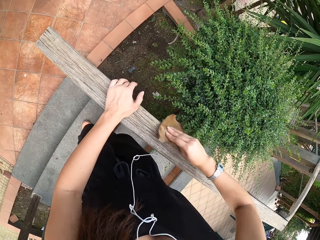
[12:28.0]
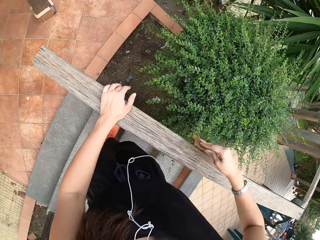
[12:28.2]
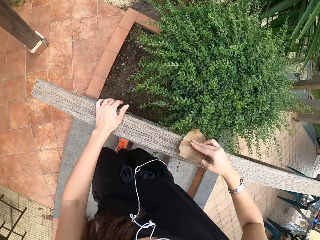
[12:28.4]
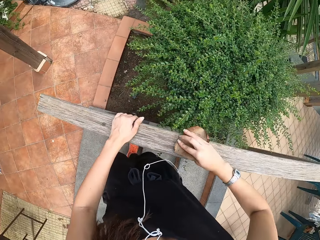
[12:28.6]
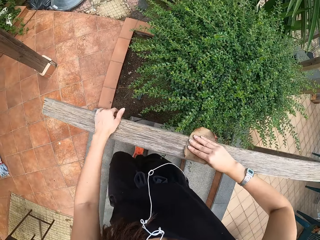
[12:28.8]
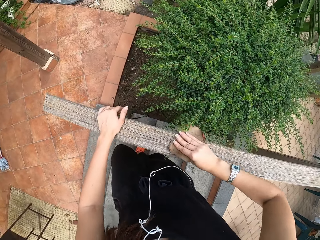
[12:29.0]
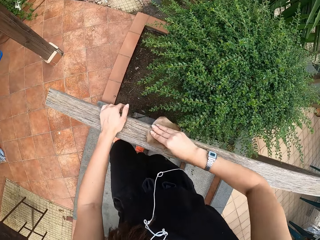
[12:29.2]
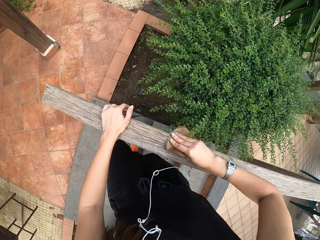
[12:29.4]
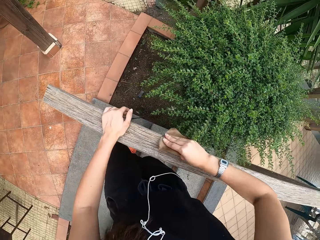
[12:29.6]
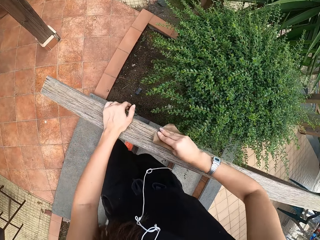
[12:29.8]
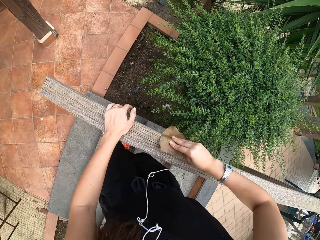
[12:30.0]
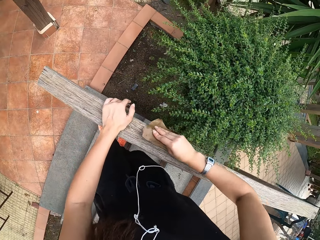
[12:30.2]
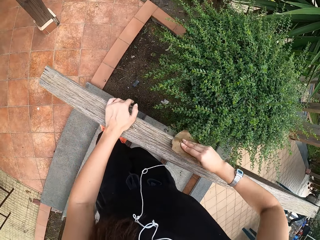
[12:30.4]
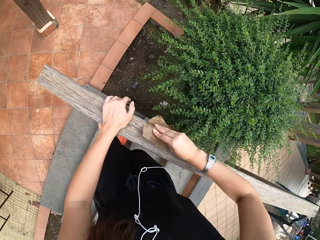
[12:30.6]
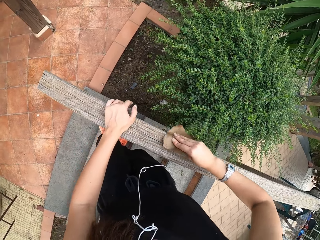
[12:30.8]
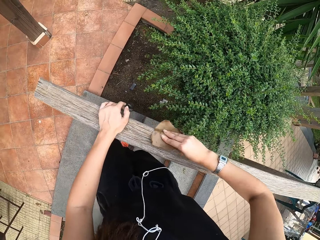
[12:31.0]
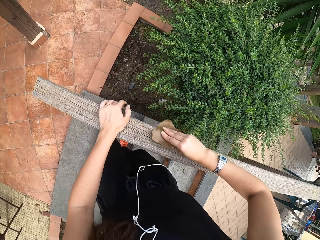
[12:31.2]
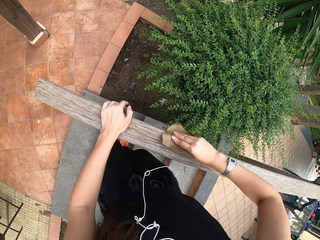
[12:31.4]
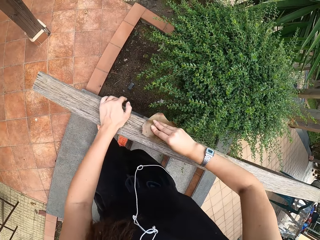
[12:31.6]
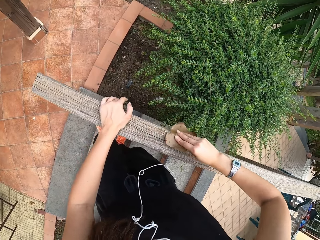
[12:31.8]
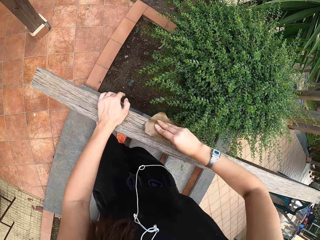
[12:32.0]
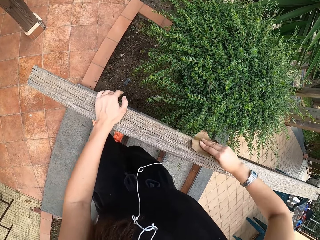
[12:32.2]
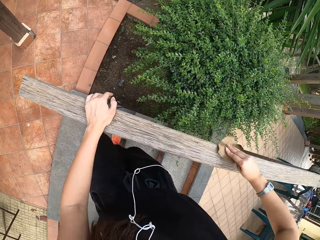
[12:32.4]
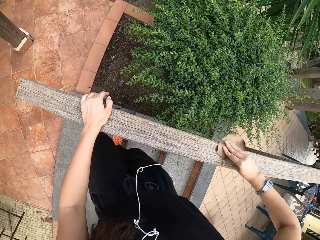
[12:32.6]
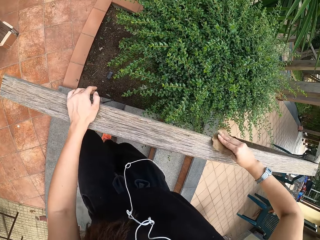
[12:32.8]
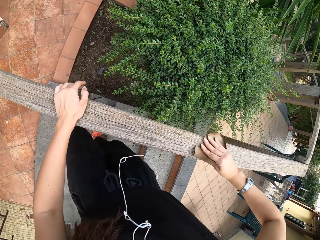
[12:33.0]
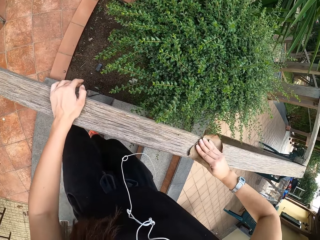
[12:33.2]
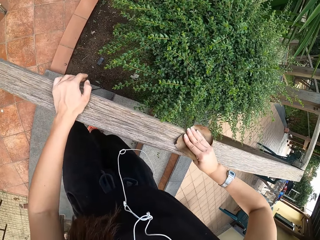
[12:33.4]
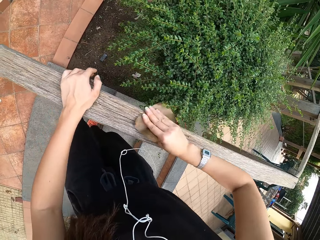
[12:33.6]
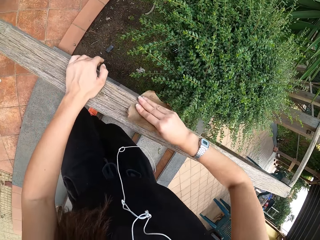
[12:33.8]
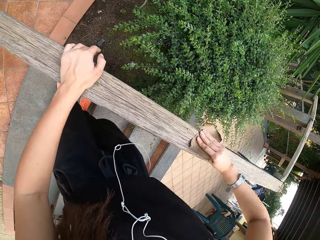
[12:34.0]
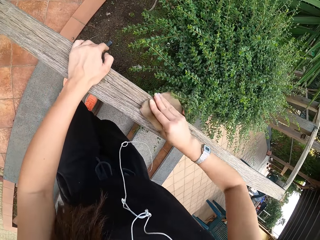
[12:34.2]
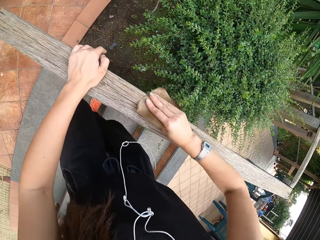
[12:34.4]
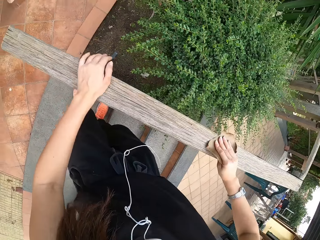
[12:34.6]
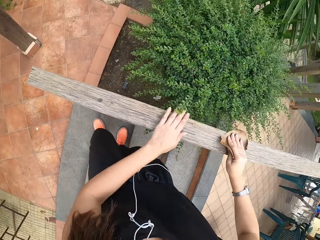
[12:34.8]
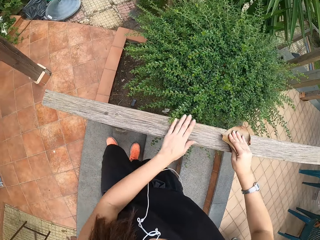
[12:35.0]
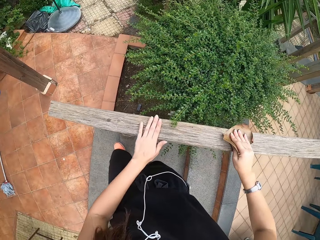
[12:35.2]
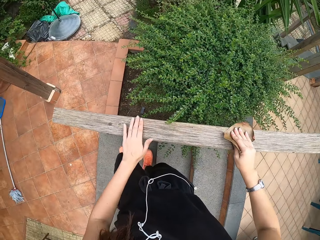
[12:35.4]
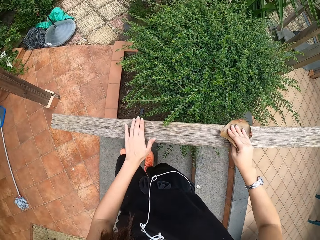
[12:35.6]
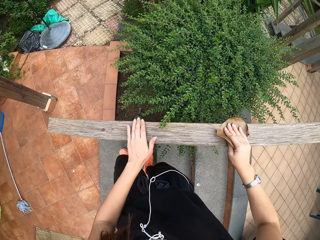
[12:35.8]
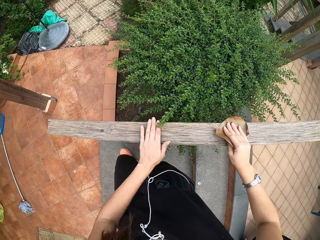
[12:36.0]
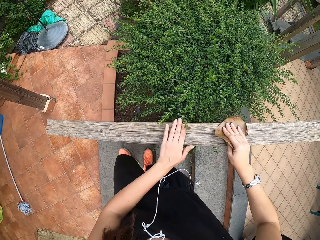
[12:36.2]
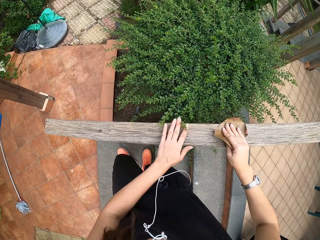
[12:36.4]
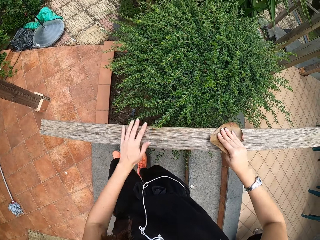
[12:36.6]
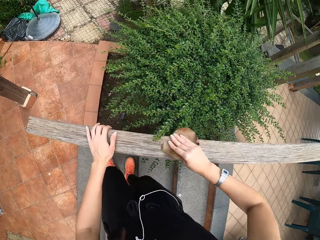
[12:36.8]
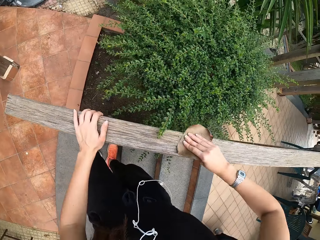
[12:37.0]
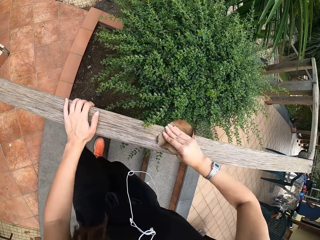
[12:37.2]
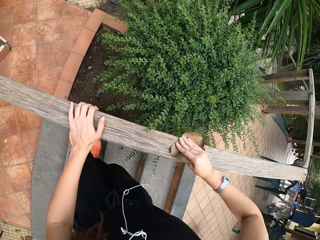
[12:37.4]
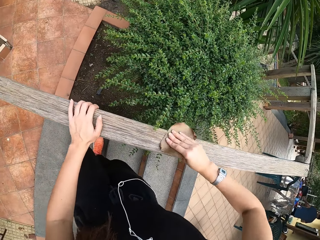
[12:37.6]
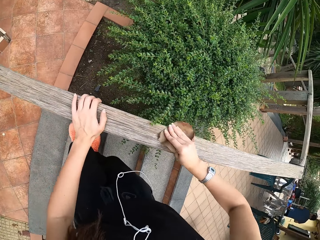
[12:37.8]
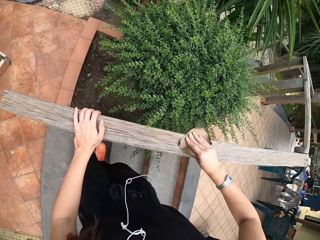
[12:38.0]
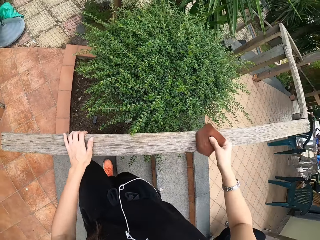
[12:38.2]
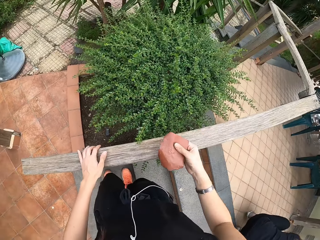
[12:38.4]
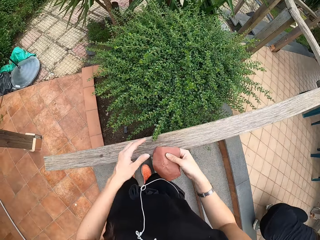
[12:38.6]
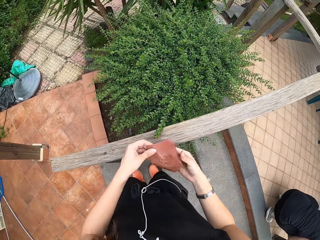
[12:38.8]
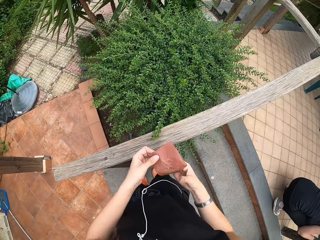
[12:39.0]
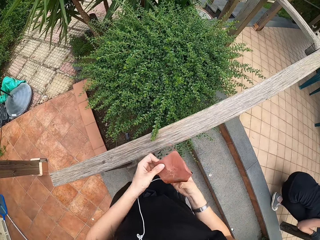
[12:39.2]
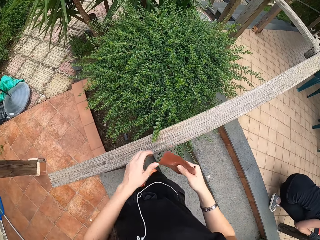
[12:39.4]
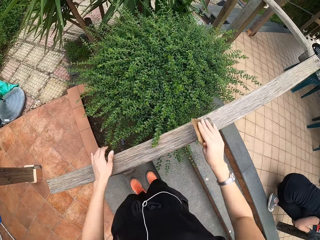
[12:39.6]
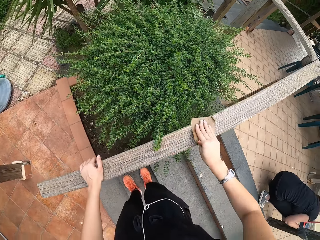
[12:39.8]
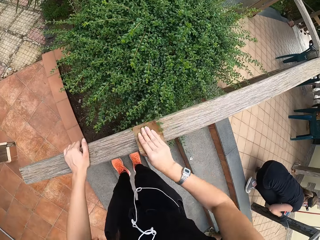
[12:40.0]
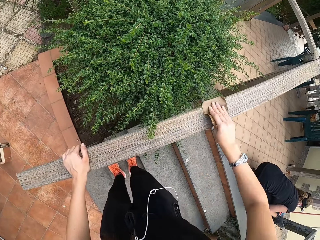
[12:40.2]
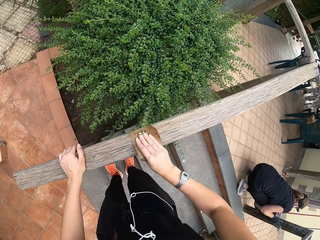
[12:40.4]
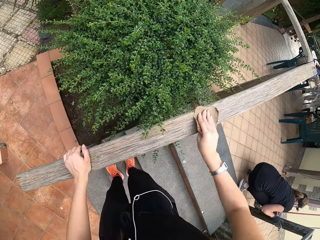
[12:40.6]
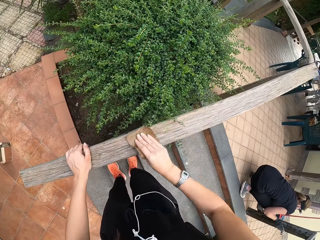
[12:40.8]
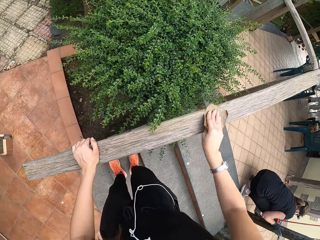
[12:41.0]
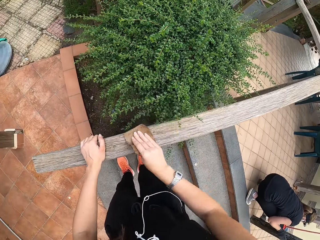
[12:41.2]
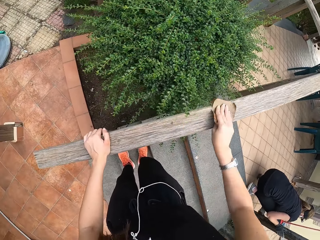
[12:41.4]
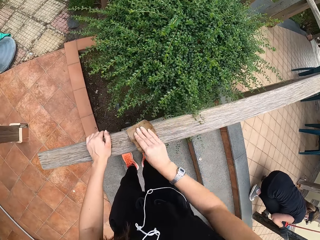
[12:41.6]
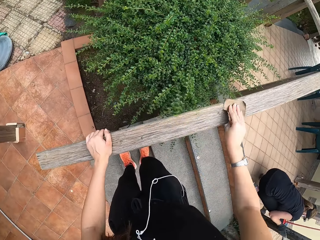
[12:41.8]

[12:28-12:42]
The camera wearer smoothens wood with her hand. She smoothens the wood with a sandpaper.

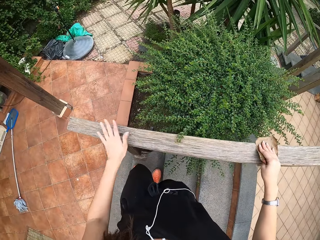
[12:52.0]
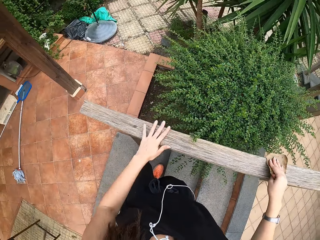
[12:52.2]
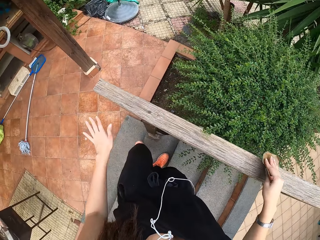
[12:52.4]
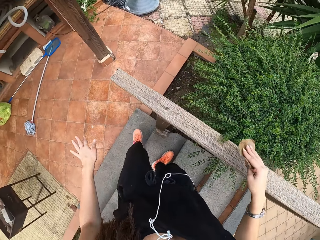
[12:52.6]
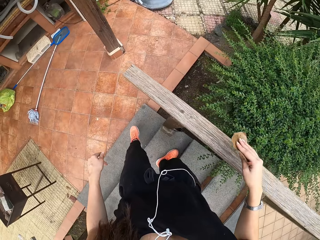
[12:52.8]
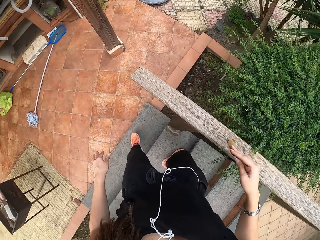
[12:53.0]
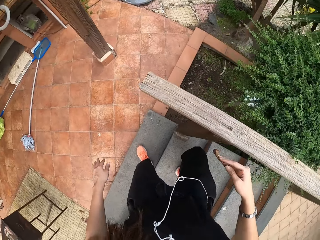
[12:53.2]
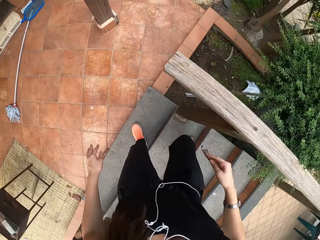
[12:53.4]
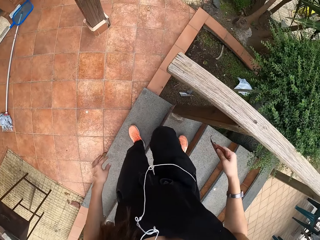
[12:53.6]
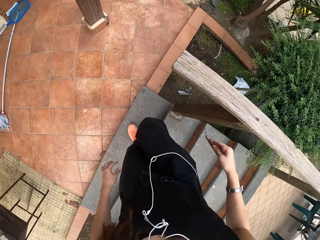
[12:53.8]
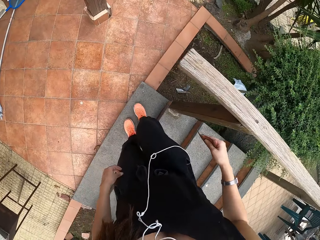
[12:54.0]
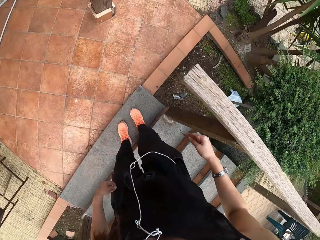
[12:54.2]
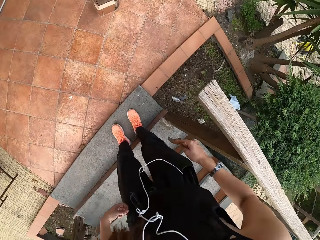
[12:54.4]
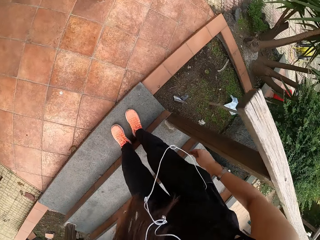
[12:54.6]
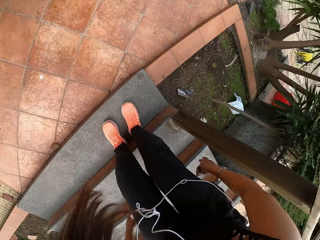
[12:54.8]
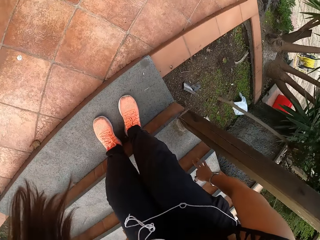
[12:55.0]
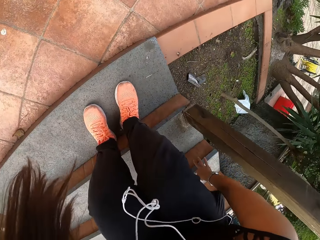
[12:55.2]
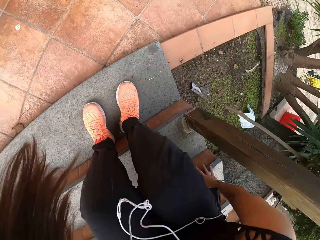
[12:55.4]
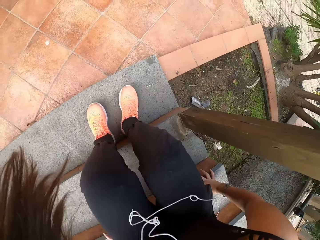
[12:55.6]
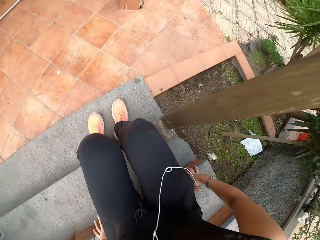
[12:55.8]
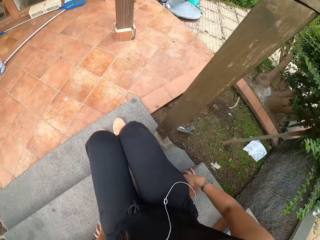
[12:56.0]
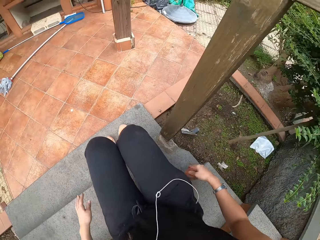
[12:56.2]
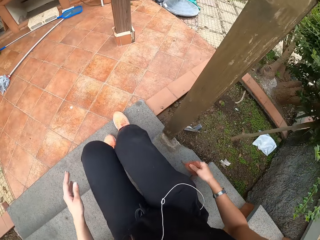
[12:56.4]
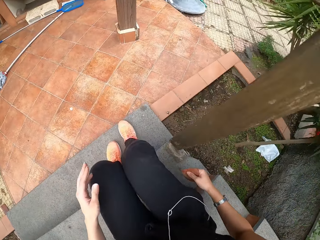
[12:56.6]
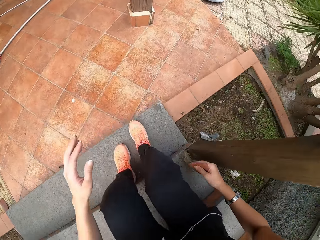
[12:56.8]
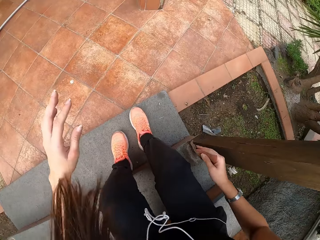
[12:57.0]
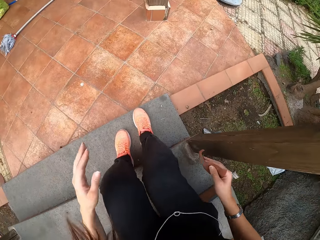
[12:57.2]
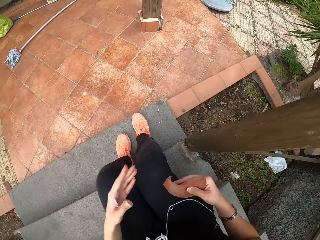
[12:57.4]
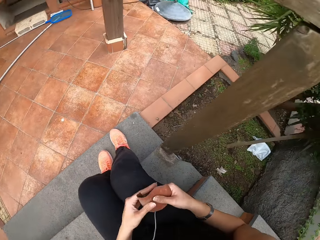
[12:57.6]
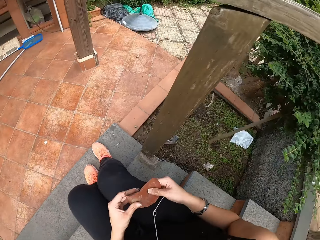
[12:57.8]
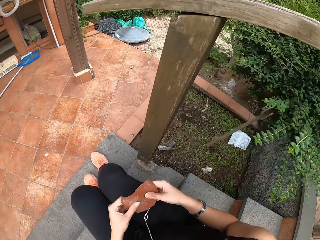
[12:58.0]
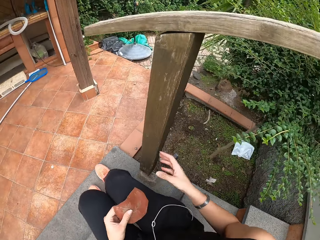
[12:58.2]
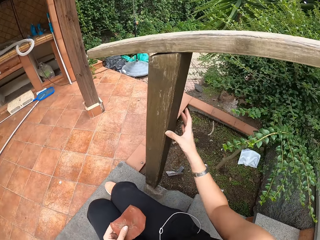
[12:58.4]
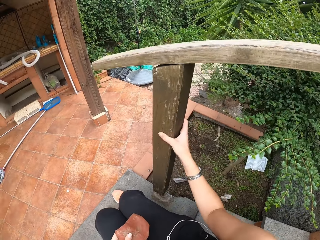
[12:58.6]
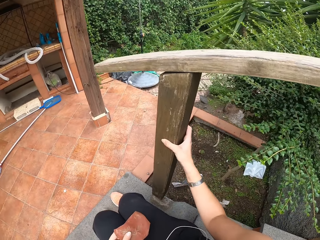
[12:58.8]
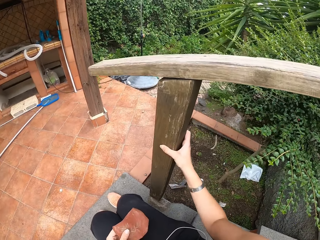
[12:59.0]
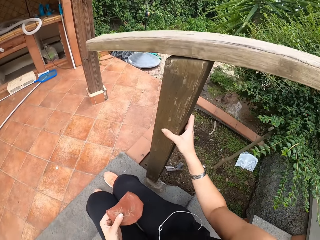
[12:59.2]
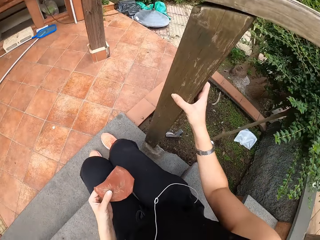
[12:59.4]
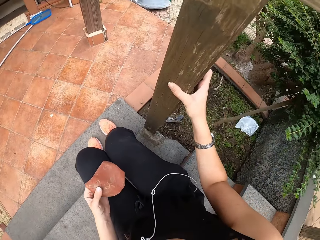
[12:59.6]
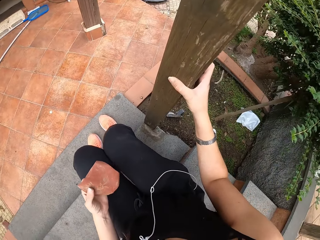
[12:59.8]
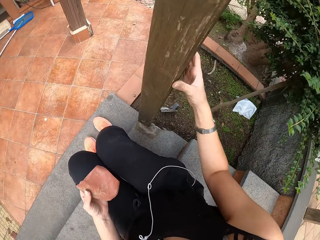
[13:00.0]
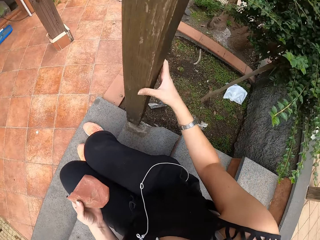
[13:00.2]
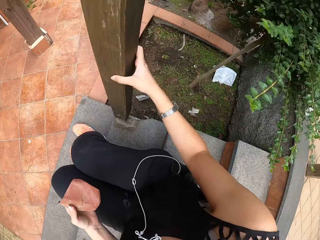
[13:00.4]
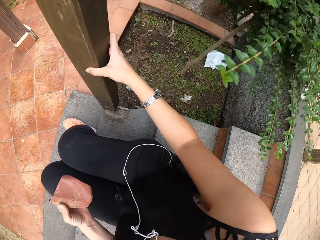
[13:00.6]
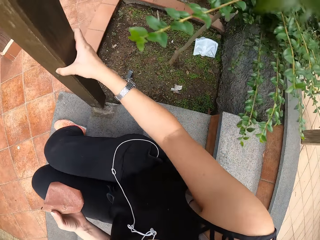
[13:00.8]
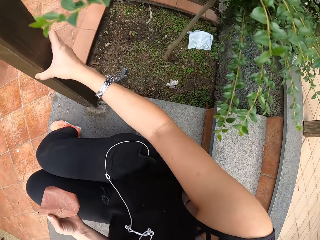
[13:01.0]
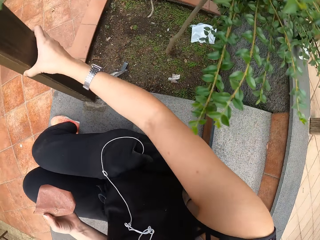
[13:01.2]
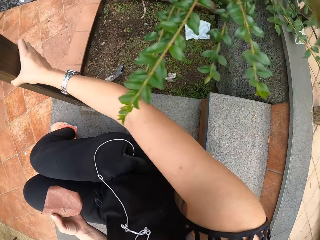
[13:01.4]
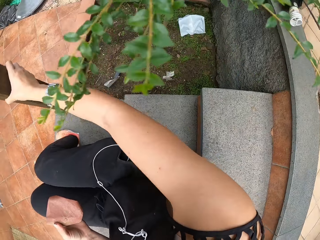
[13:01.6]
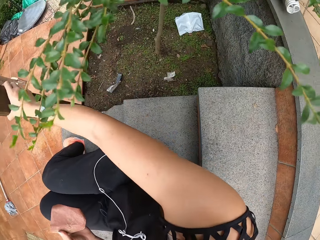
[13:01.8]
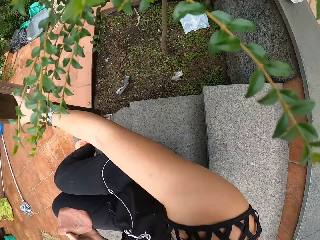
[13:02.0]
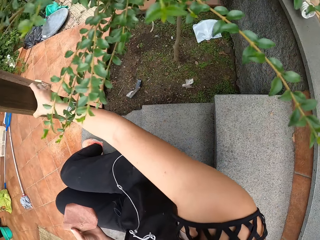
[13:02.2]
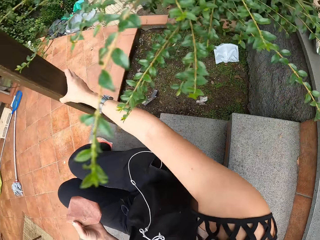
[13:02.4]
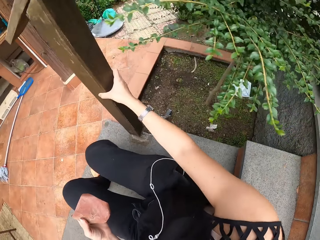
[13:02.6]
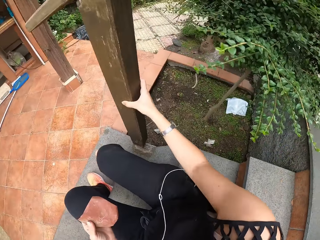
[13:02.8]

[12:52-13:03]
The camera wearer smoothens wood with her hand. She walks down the stairs. She sits down on the stairs. She holds the sandpaper with both hands. She holds the wood with her right hand.
